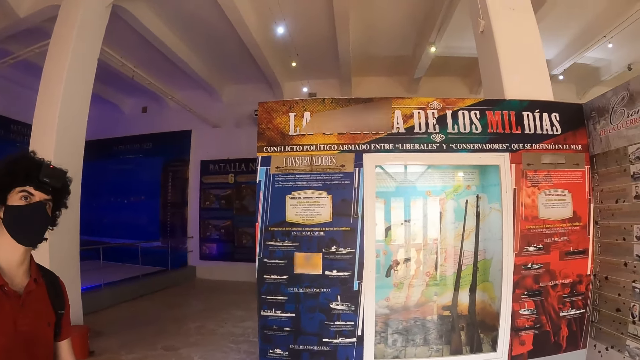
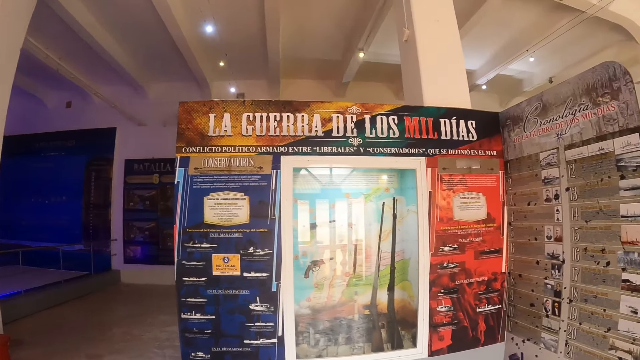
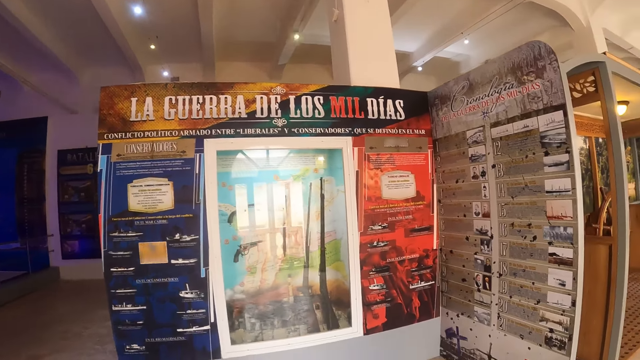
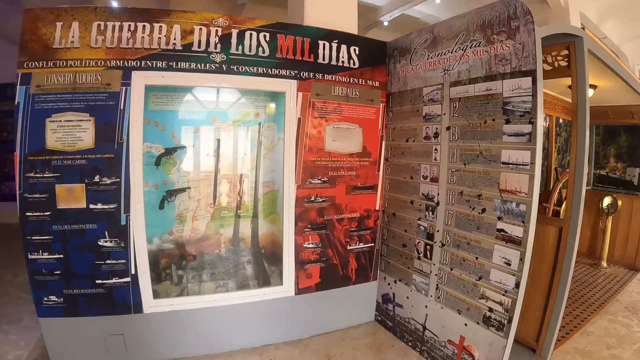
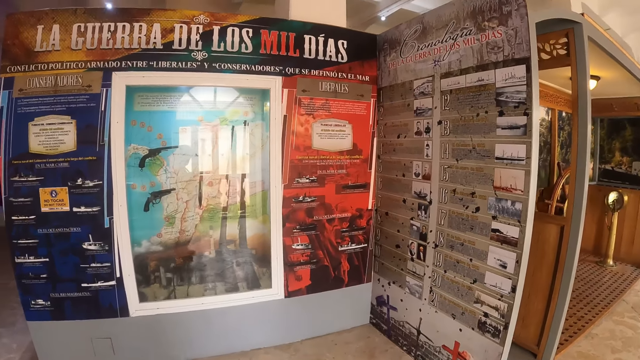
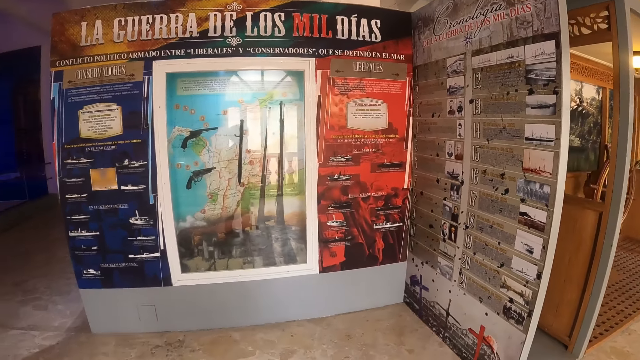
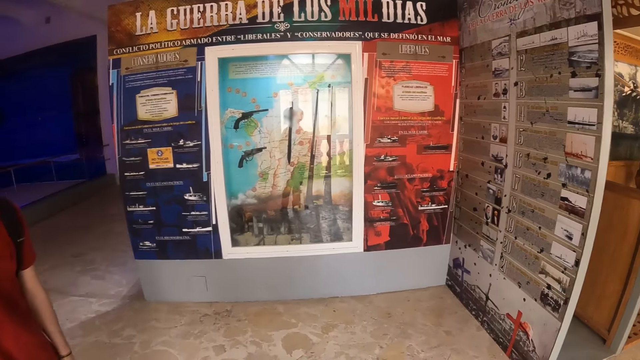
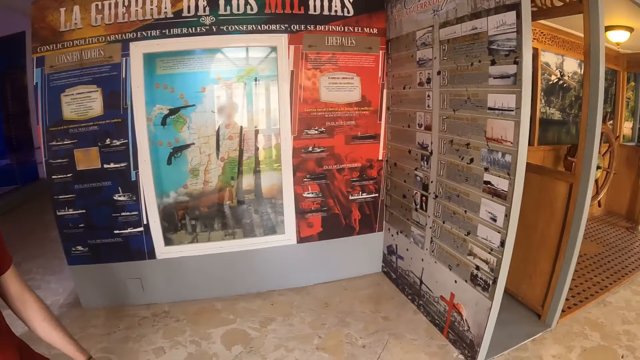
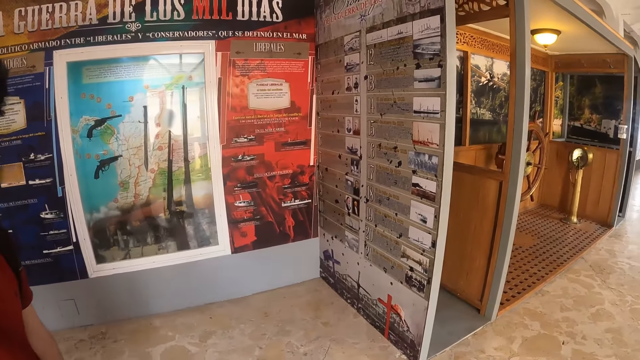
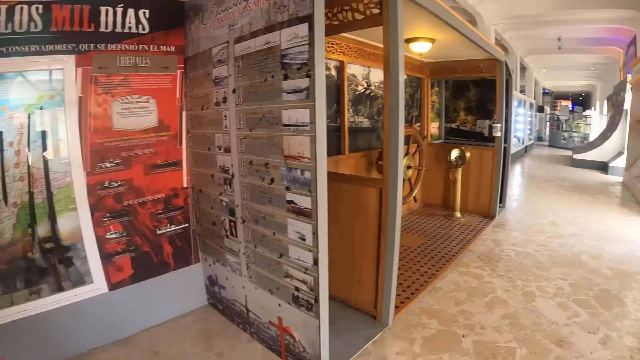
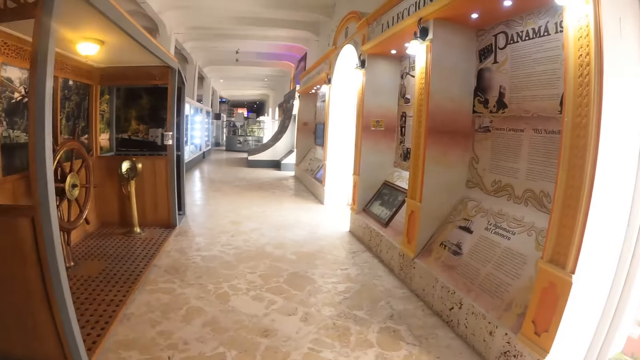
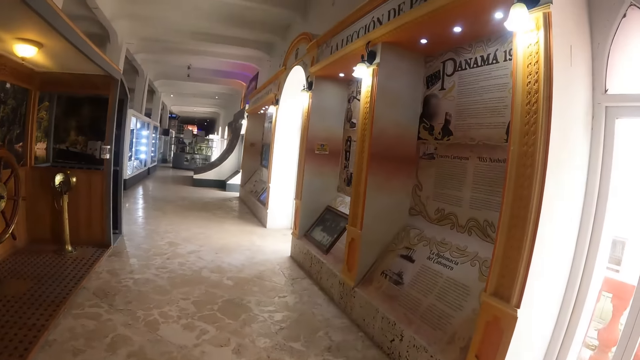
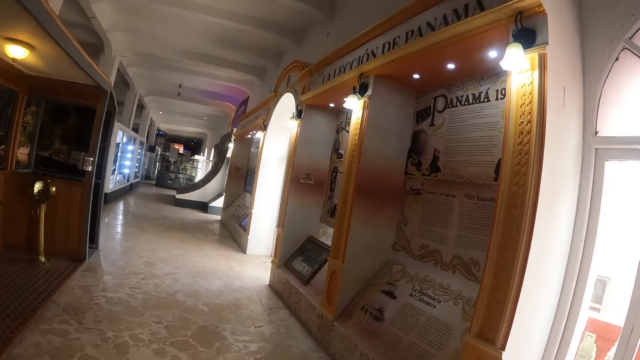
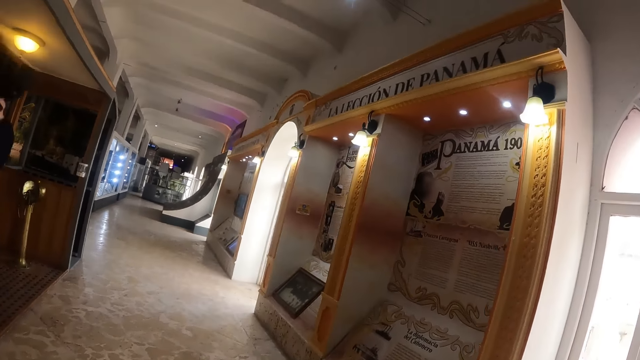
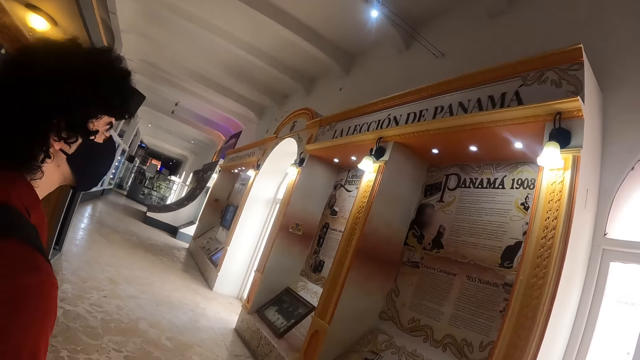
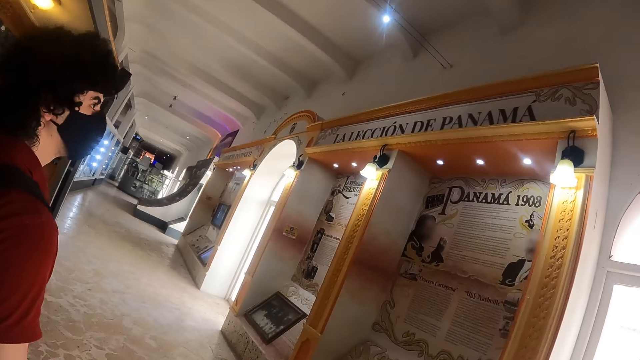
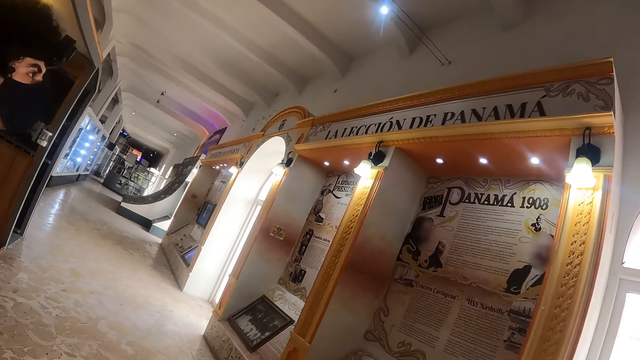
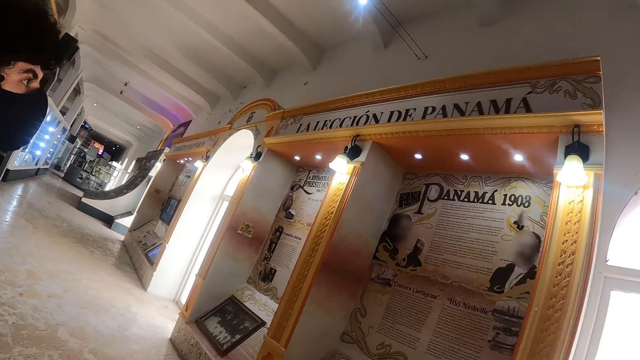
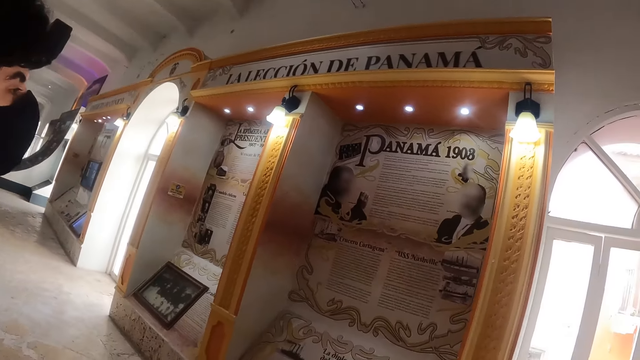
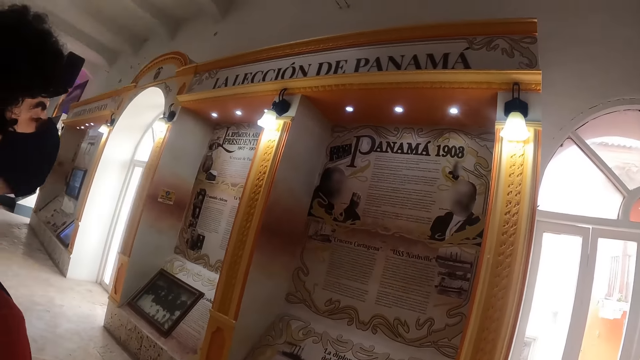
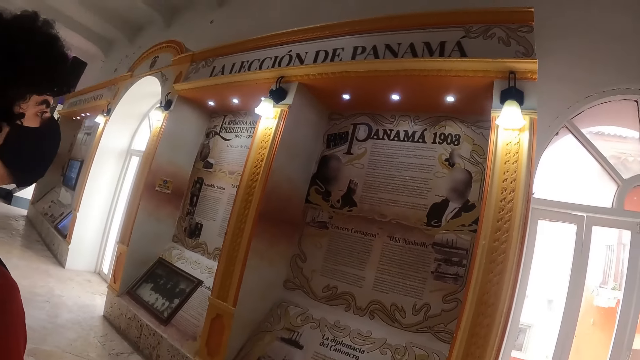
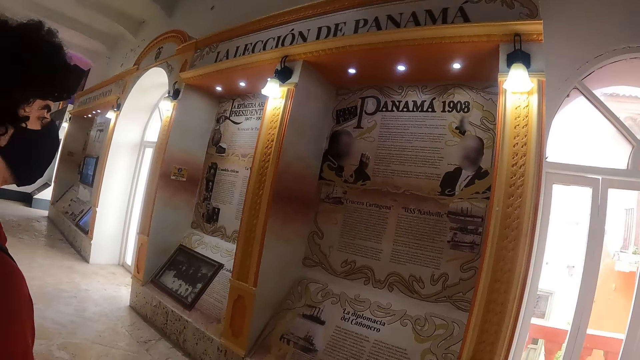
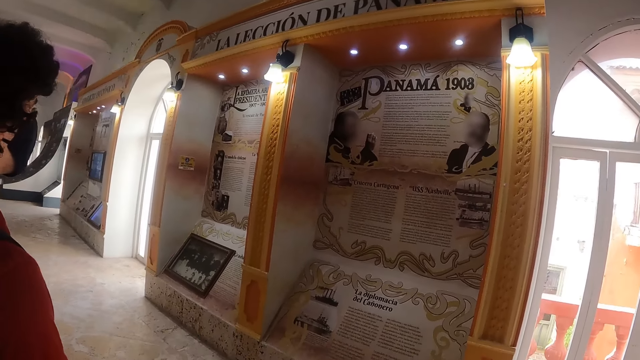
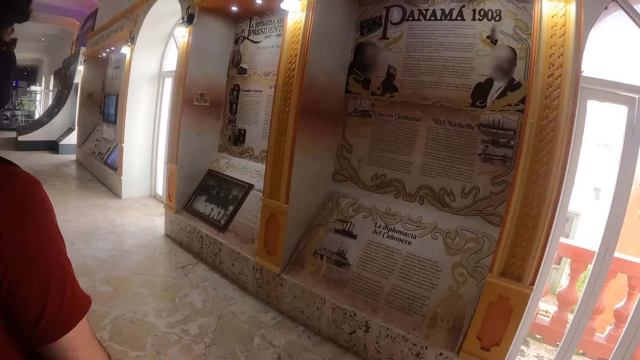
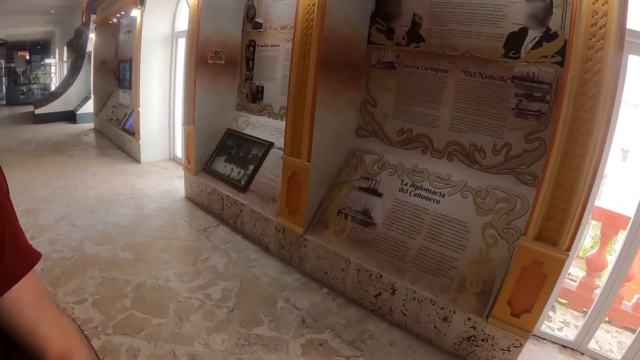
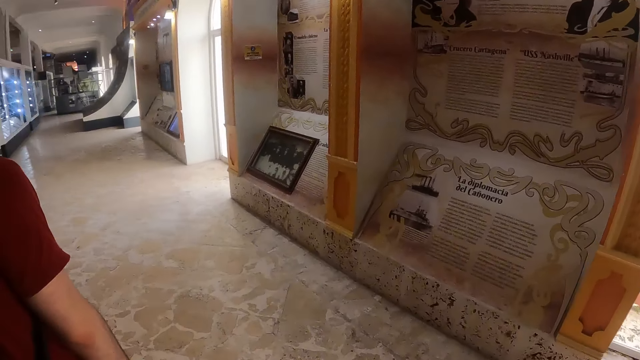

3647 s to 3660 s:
The camera wearer looks at the displayed map on the wall. They look at the displayed articles on the wall.

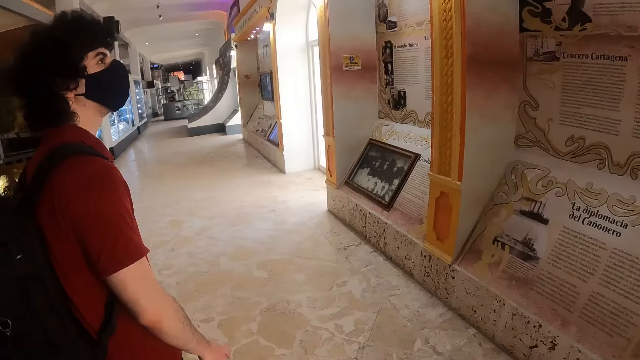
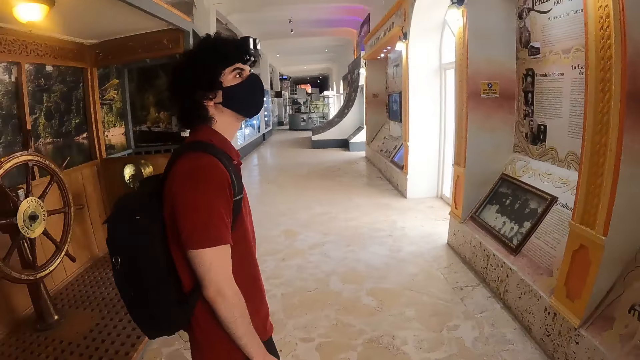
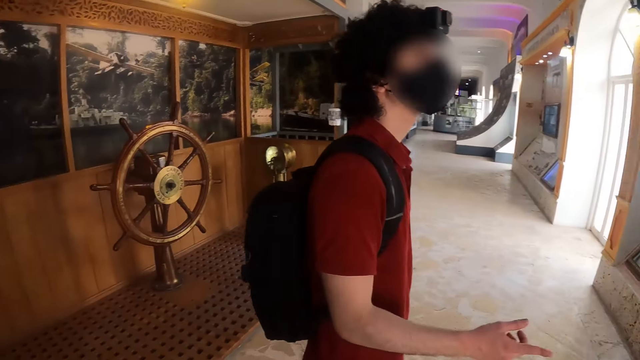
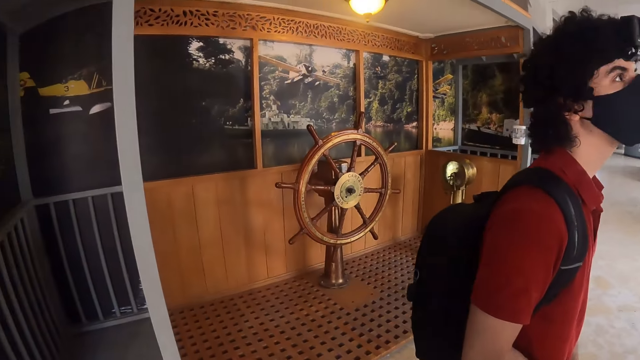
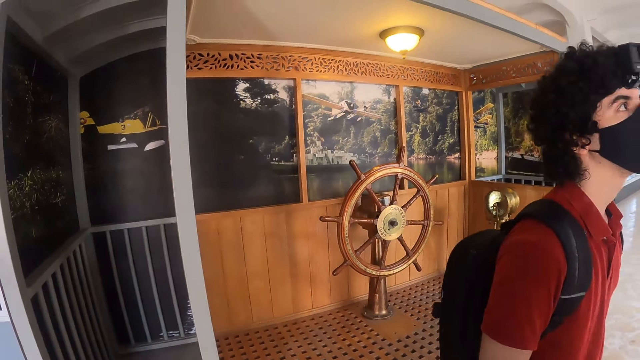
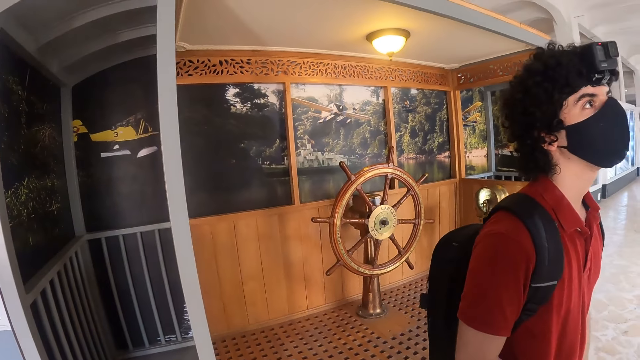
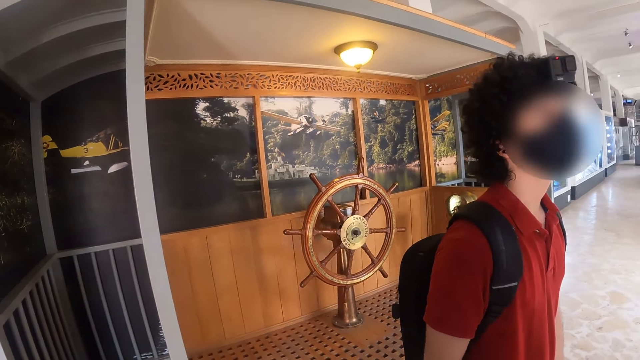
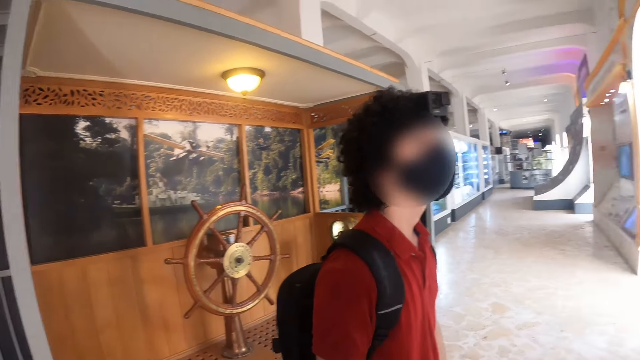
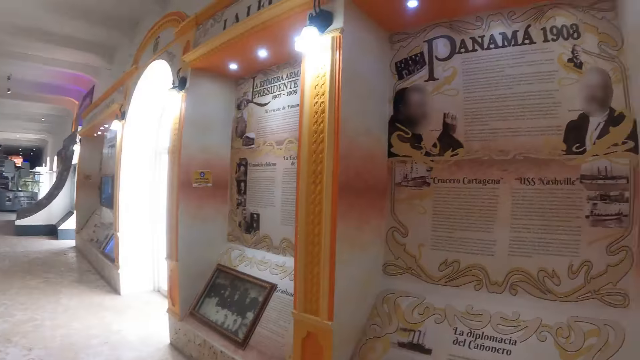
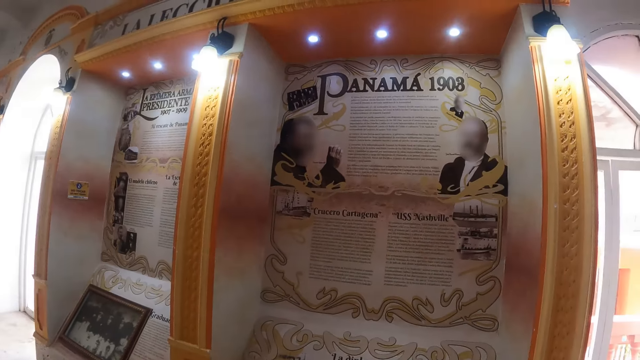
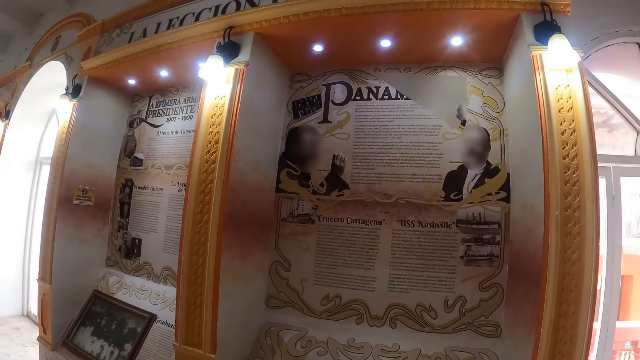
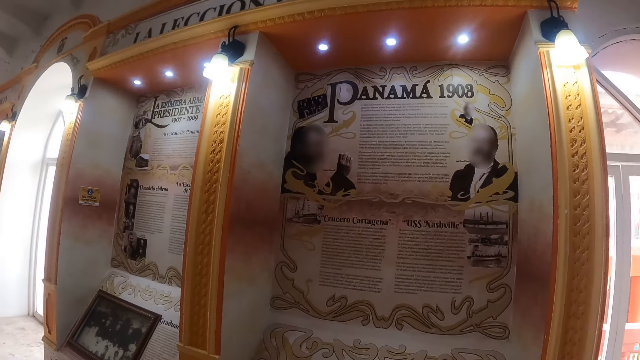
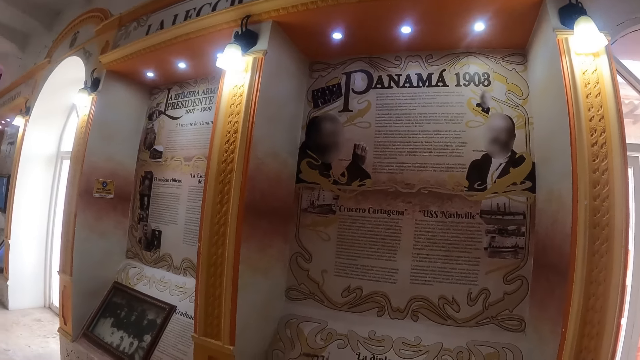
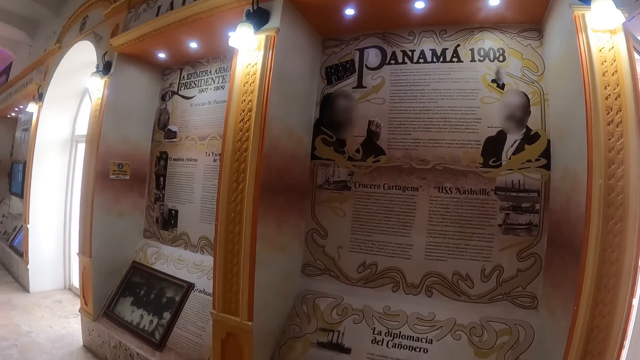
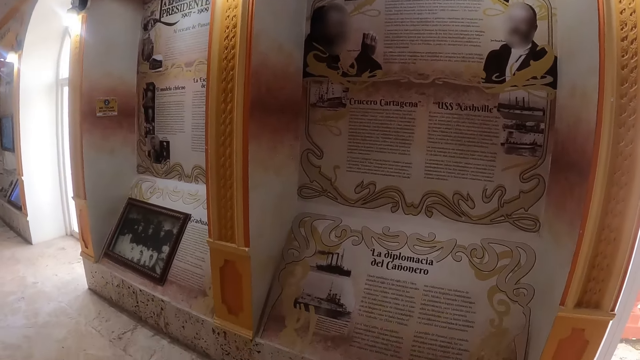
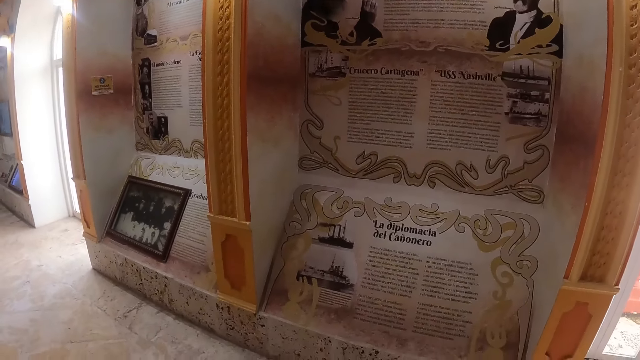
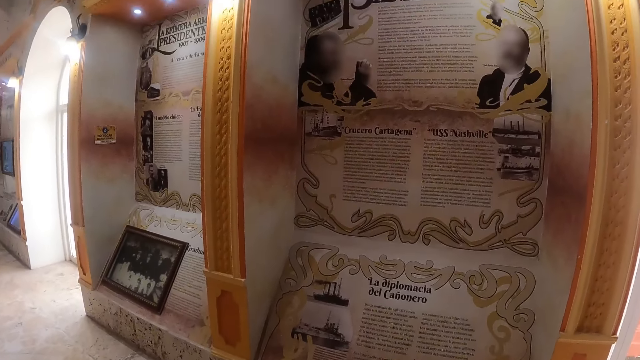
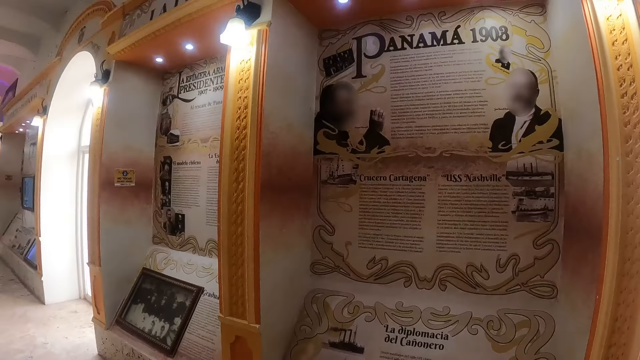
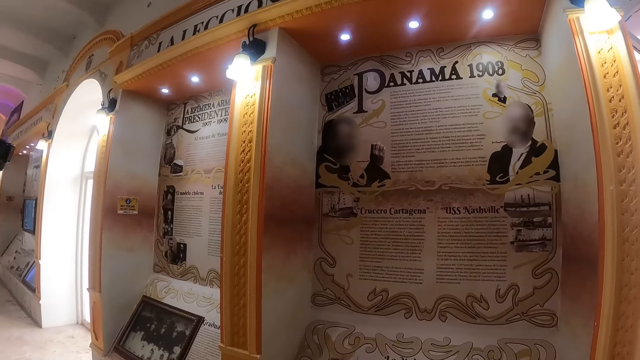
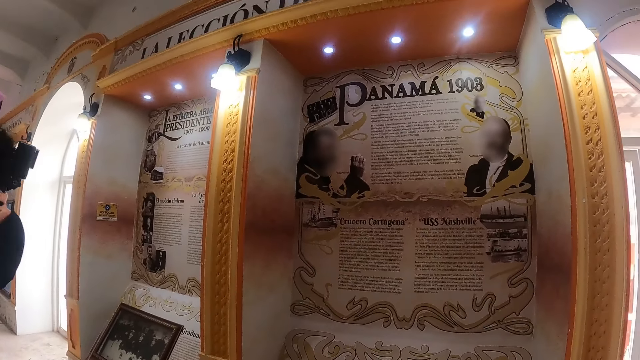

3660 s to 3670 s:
The camera wearer looks at a man. They look at the displayed articles on the wall.
